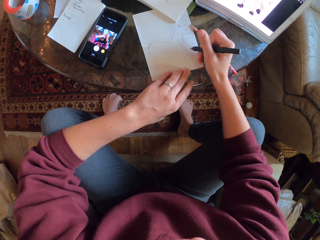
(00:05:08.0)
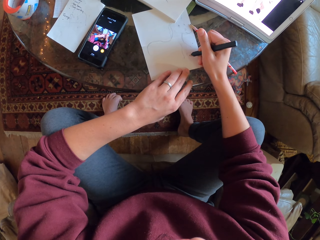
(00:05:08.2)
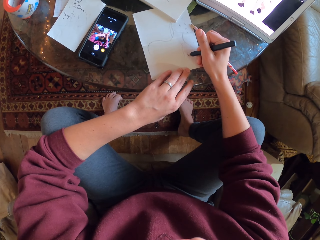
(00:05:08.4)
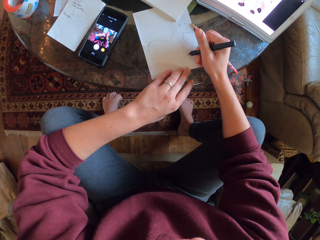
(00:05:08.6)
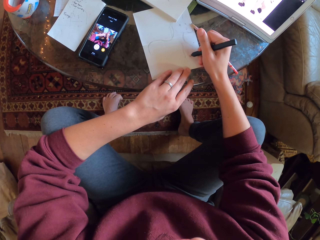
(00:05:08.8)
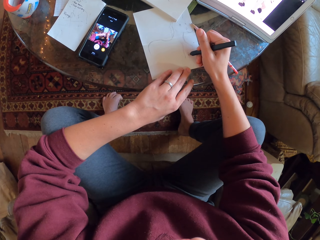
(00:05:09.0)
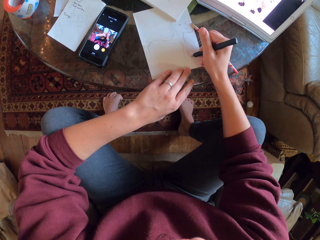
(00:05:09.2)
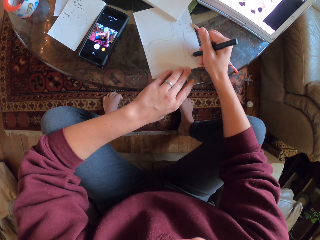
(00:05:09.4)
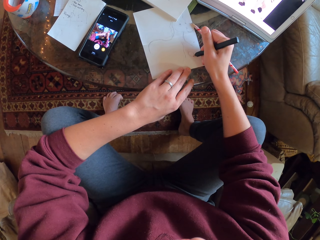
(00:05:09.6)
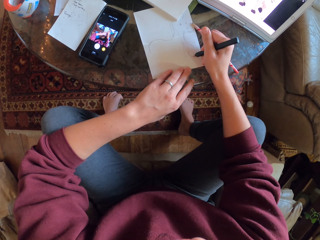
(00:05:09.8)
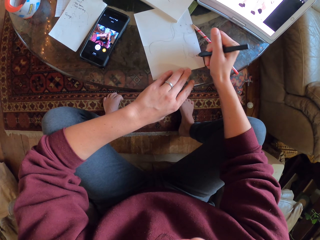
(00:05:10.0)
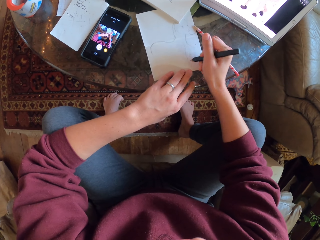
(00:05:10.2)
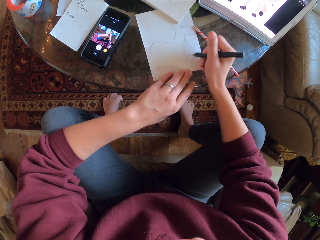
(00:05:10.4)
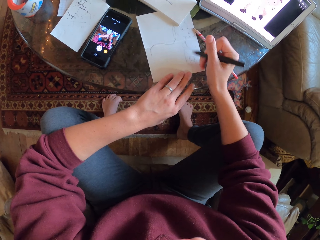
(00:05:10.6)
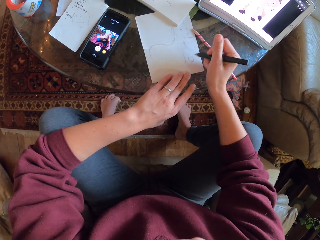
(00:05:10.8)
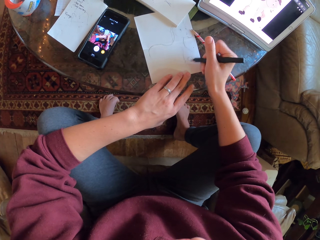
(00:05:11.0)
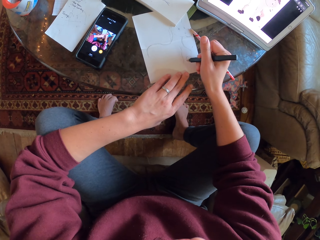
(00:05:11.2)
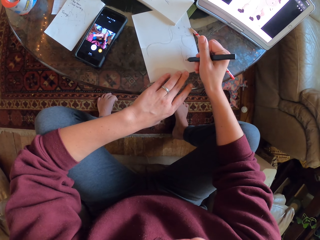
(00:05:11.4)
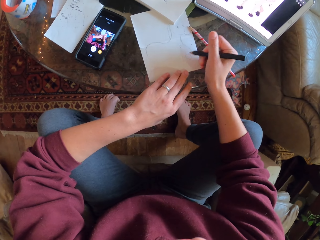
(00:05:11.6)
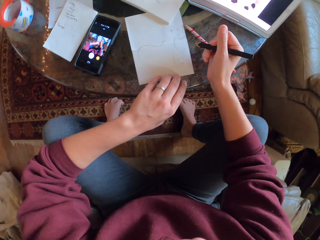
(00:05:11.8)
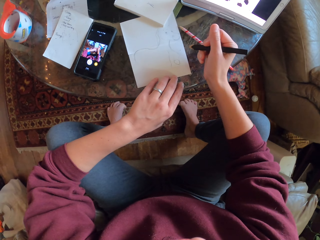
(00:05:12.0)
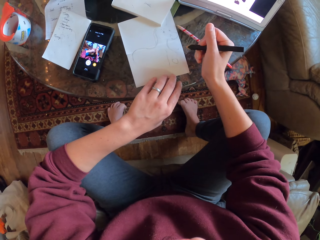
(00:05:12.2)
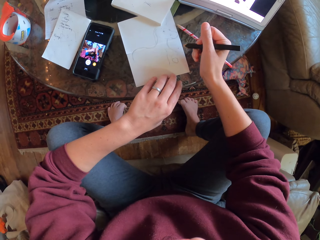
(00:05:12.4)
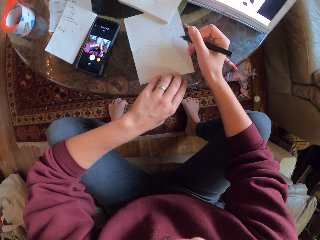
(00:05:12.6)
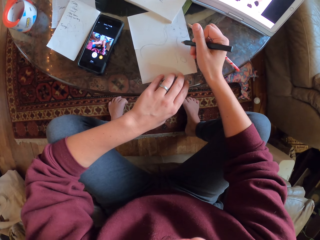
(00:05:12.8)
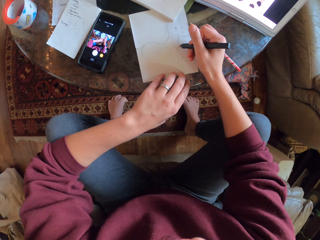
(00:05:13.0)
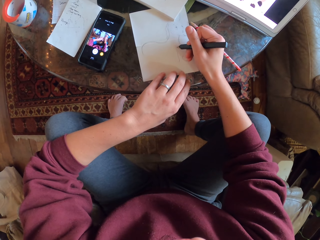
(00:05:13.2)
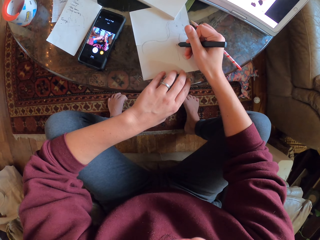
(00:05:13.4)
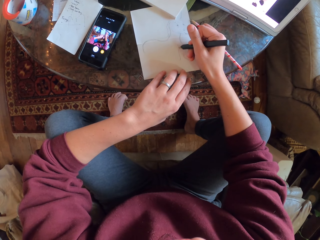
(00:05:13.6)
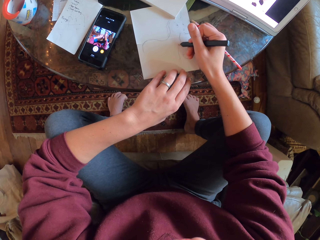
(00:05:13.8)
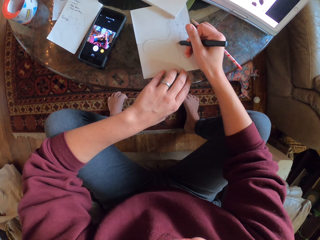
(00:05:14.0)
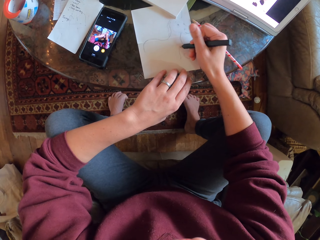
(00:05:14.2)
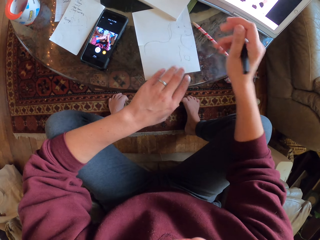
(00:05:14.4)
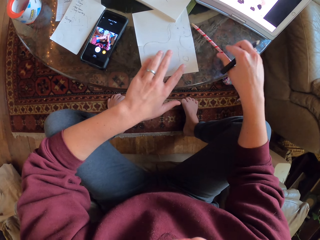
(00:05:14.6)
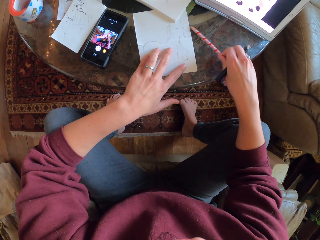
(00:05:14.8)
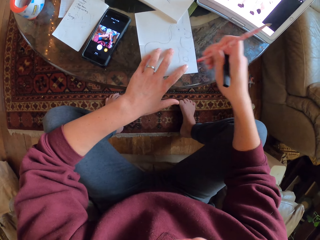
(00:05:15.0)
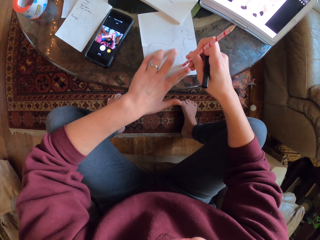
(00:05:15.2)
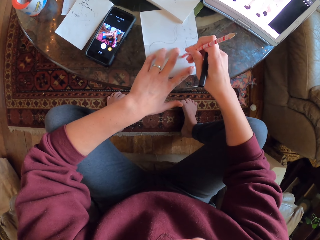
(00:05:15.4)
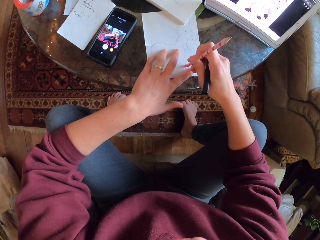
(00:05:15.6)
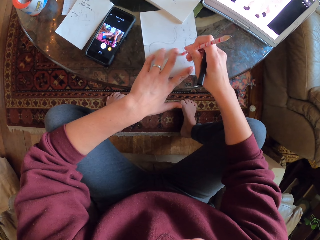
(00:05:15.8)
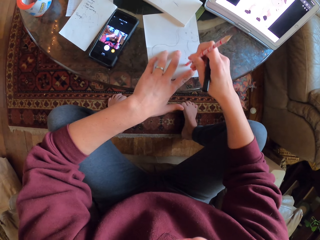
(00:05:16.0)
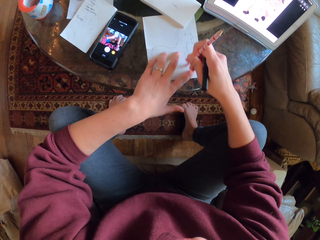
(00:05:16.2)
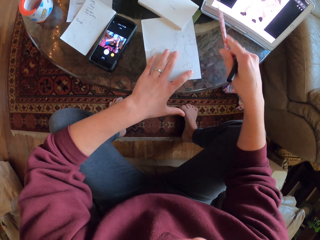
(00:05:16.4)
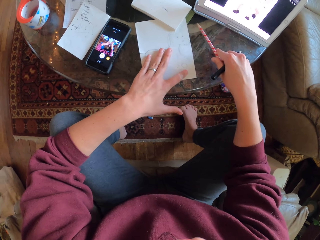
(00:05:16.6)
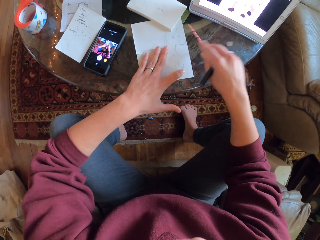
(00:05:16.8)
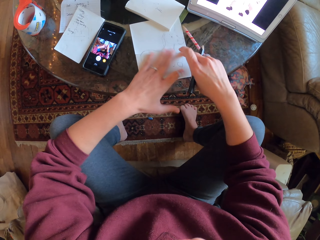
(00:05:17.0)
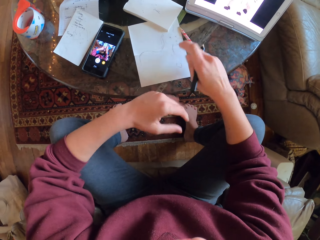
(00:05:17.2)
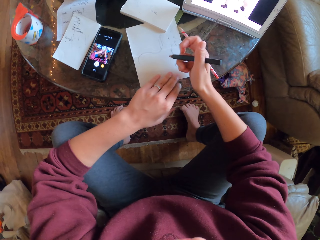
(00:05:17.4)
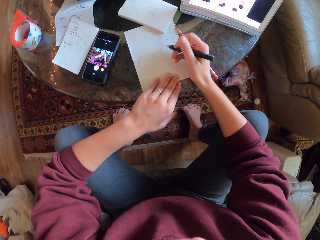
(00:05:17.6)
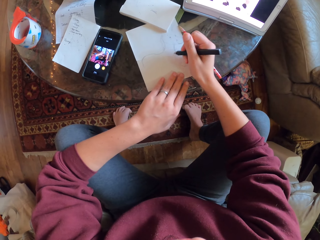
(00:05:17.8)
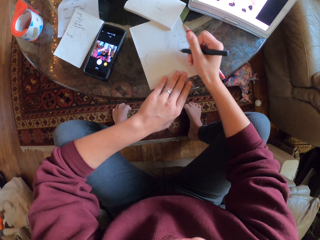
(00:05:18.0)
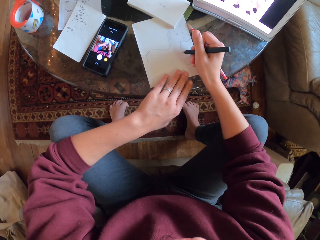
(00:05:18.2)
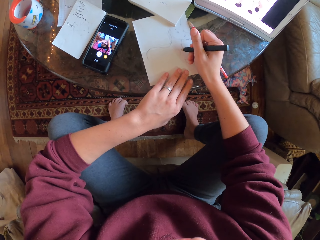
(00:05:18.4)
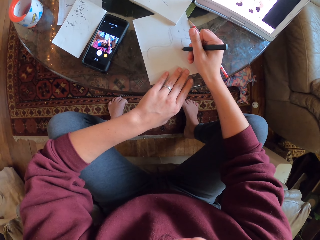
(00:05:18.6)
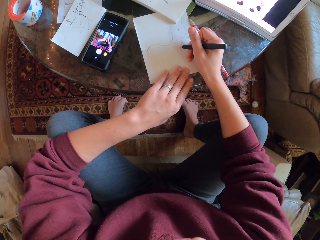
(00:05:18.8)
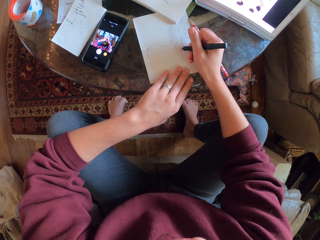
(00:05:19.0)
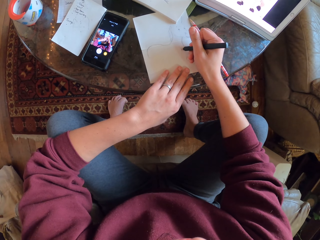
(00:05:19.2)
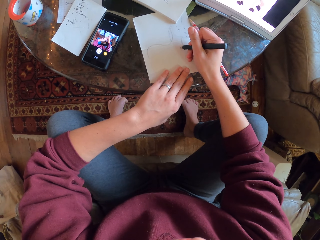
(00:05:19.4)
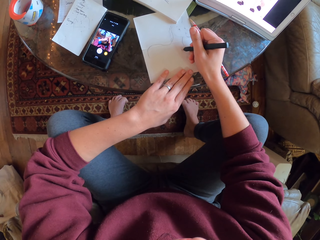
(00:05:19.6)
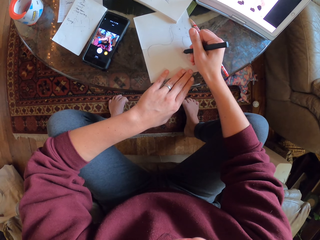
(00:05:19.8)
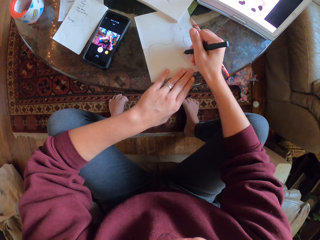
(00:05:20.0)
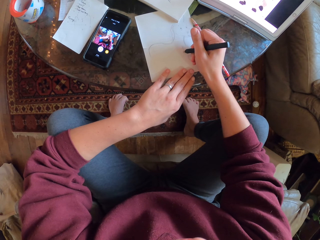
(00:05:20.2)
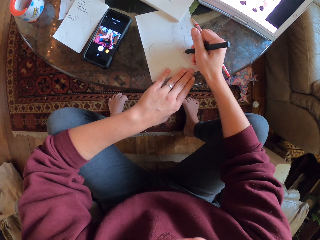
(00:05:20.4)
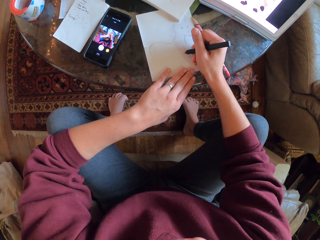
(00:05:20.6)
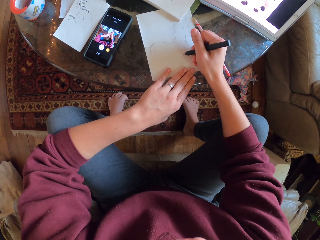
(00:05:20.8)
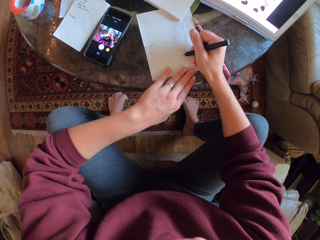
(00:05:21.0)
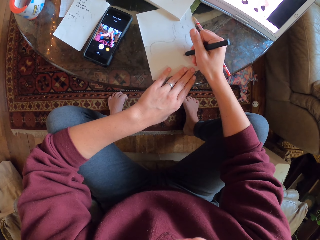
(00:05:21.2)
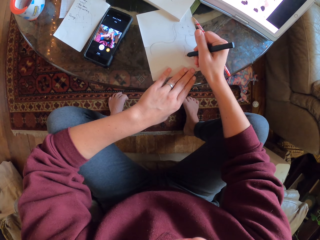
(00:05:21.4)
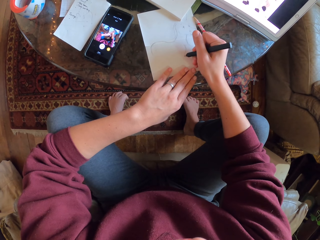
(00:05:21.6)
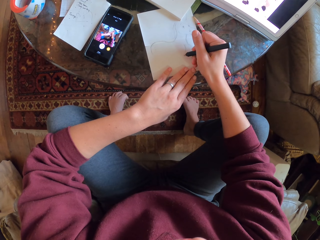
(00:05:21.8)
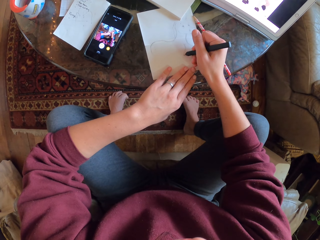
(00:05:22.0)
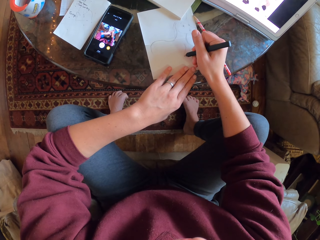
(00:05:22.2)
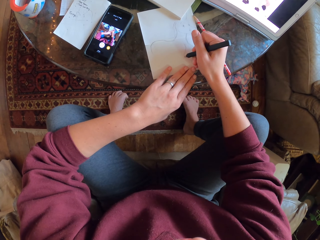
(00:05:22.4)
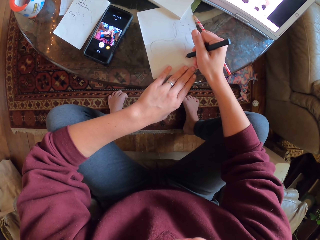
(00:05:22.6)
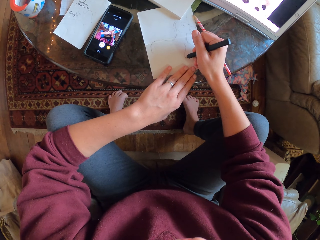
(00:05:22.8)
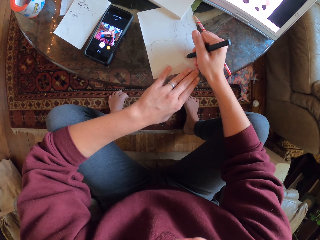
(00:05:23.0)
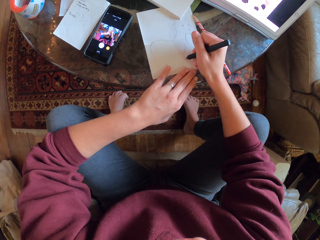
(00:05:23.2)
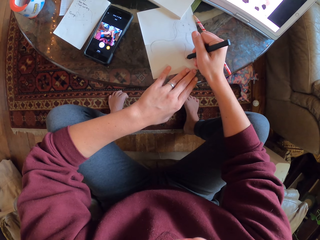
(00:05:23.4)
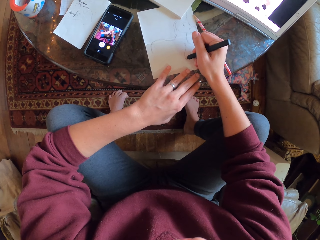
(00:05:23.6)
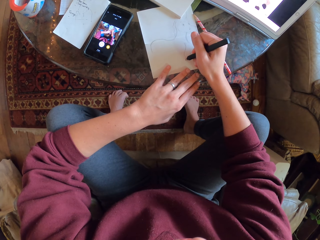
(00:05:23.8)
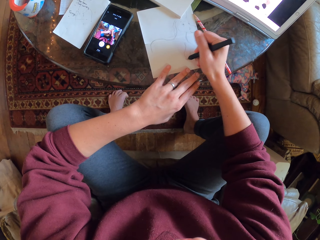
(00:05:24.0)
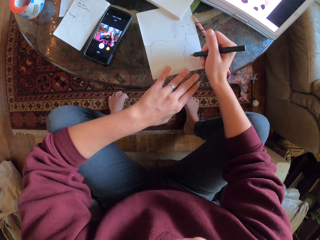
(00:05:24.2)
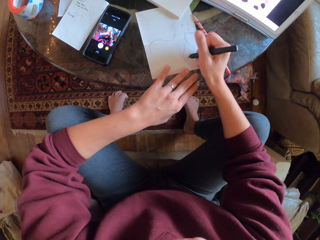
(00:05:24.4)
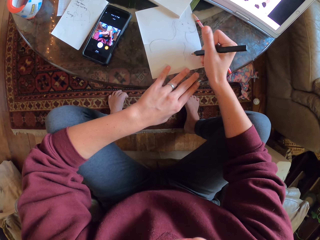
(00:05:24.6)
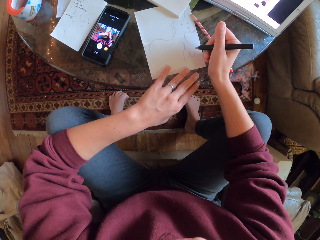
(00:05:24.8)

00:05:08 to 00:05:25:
The camera wearer picks a pencil on the table. They erase the drawing with a rubber. They place the pencil on the table. They wipe the drawing paper with a hand. They draw on a piece of paper.

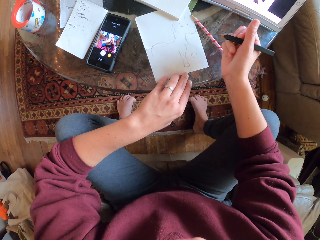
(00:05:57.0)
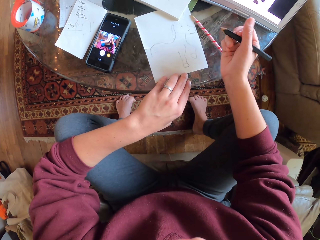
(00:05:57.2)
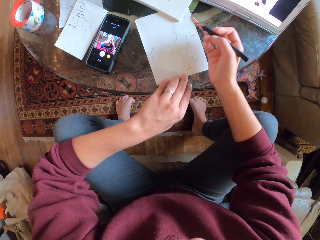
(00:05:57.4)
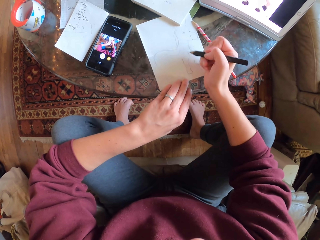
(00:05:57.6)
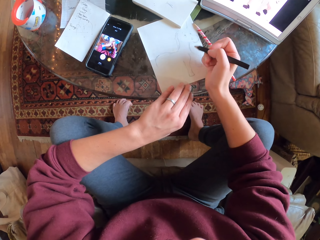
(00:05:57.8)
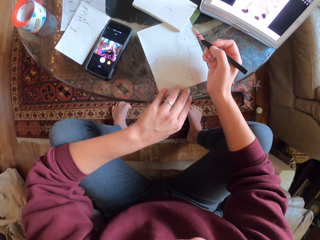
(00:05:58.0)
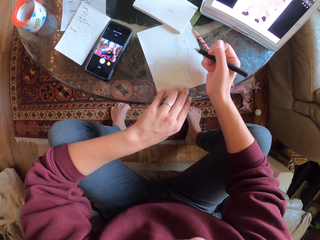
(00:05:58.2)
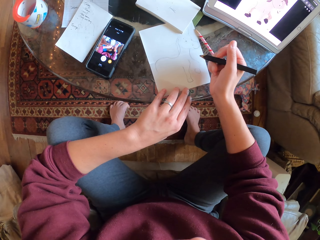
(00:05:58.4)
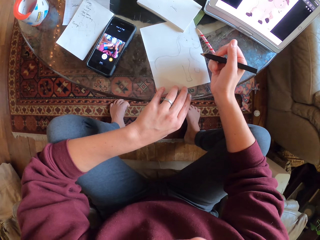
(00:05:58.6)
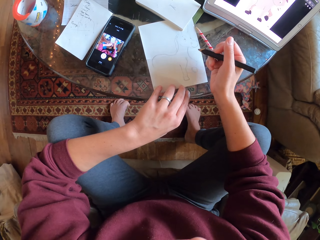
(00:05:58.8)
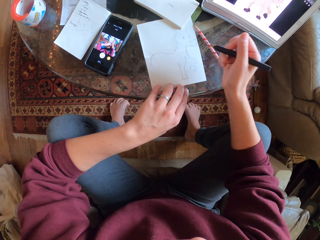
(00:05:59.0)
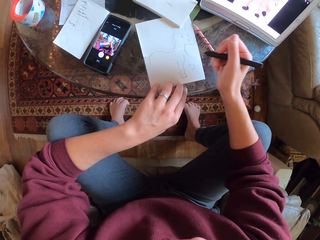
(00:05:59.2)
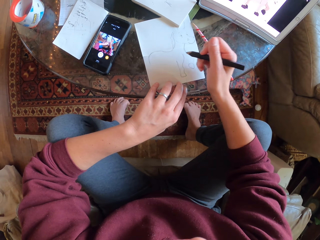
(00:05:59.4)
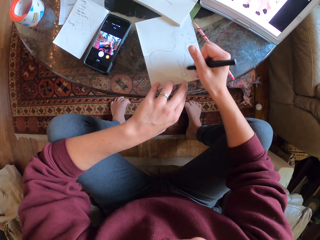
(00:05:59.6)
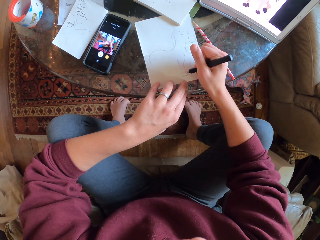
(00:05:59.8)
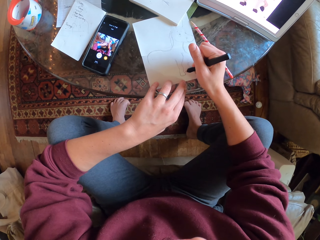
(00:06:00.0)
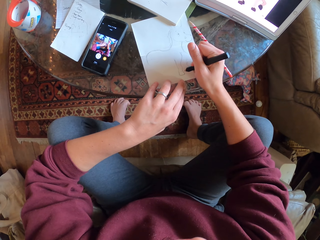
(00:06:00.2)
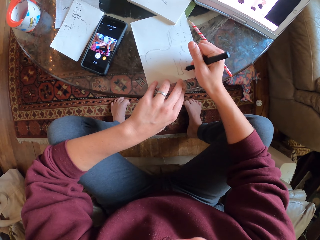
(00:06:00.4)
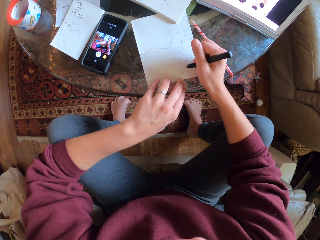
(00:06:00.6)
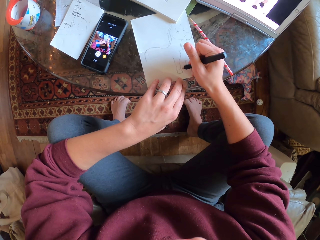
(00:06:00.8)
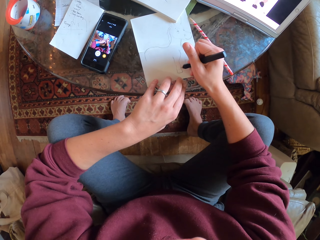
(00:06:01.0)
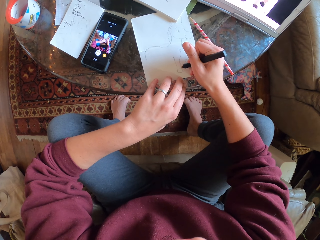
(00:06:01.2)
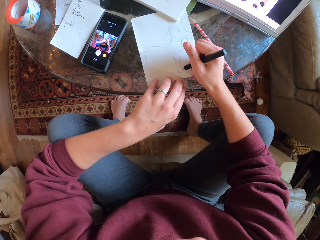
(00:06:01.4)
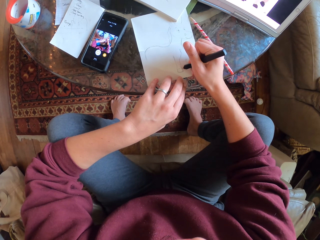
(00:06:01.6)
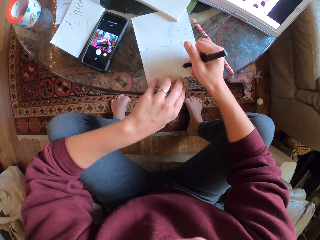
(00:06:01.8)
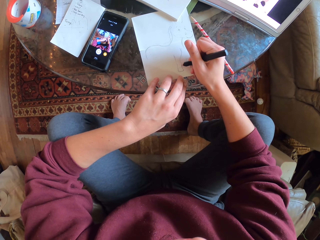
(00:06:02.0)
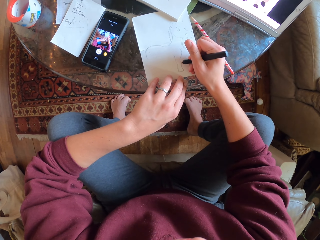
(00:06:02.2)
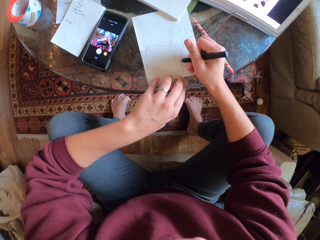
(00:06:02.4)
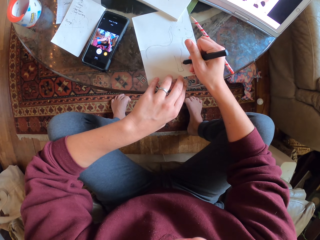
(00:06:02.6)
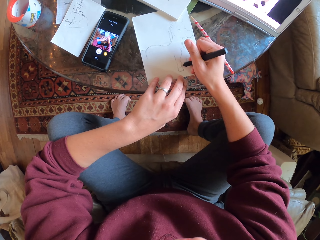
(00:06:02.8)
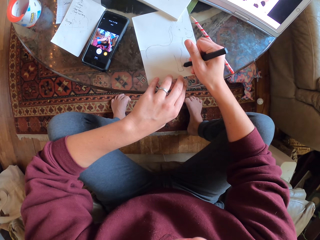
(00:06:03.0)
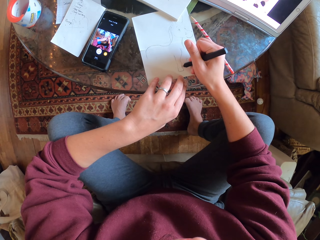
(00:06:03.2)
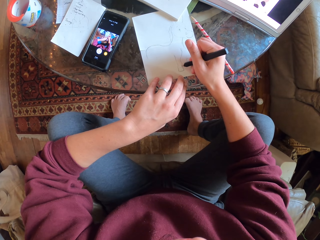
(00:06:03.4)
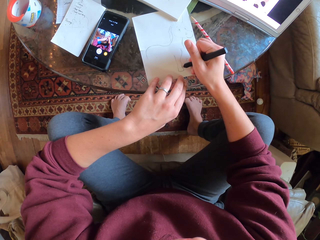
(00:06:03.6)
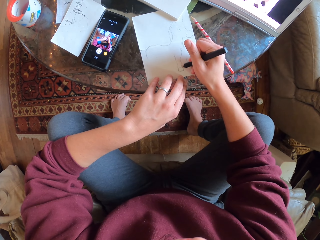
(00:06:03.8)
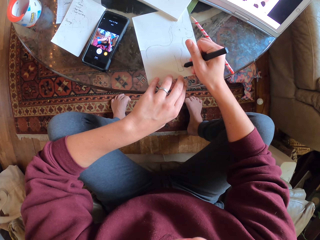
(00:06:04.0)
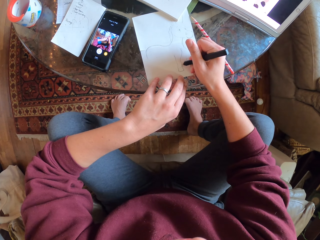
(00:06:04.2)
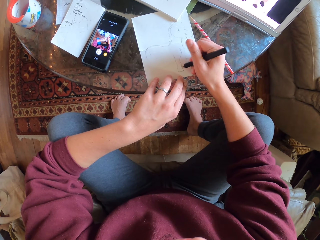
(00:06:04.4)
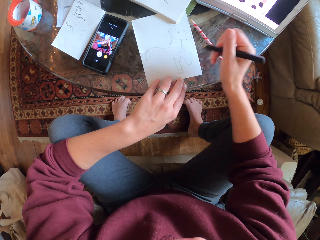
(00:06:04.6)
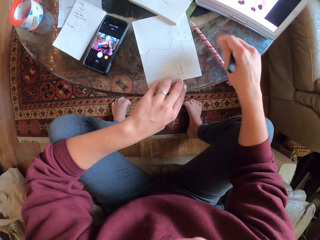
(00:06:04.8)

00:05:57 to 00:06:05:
The camera wearer stares at the drawing. They draw on a piece of paper.
